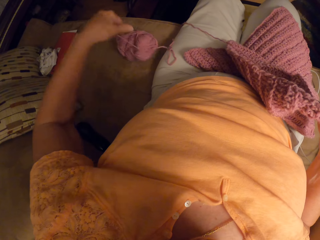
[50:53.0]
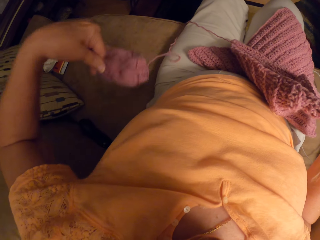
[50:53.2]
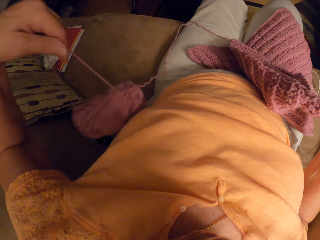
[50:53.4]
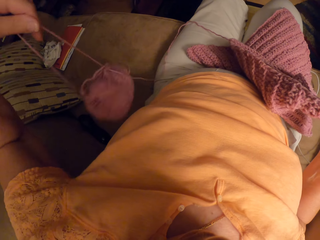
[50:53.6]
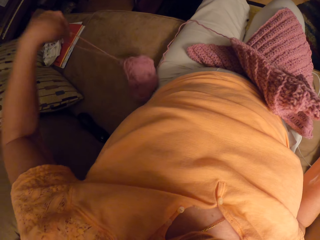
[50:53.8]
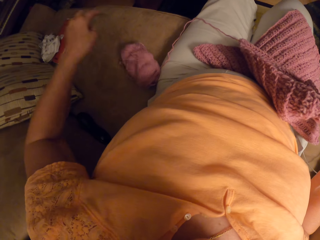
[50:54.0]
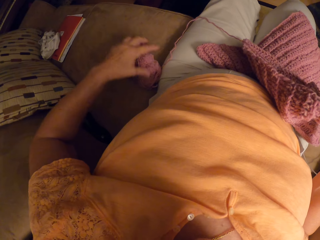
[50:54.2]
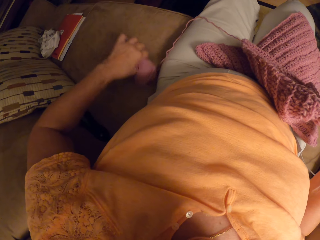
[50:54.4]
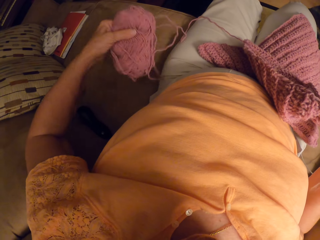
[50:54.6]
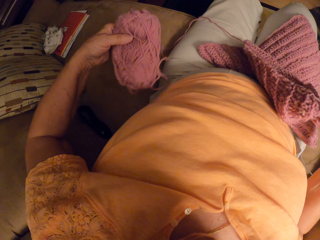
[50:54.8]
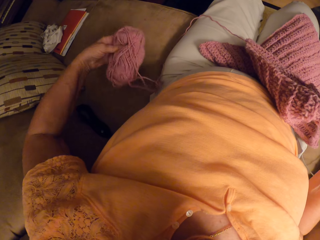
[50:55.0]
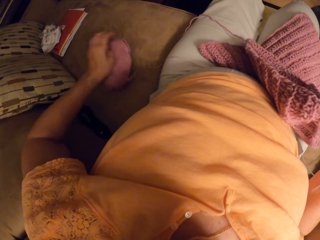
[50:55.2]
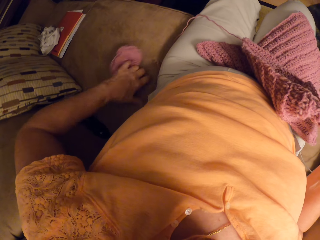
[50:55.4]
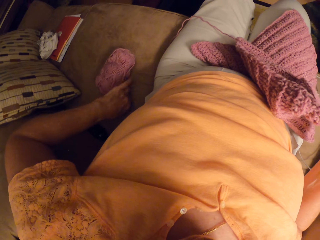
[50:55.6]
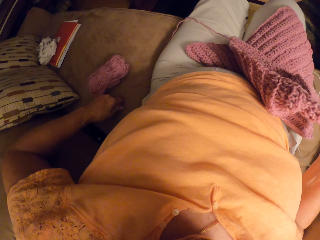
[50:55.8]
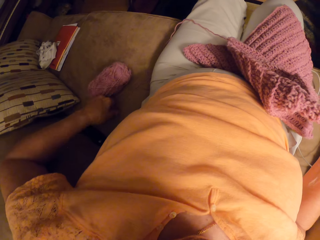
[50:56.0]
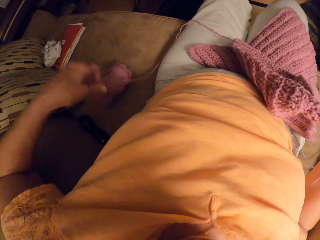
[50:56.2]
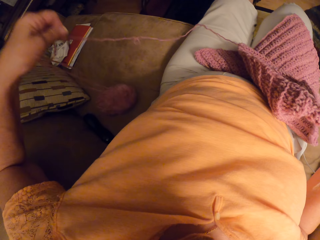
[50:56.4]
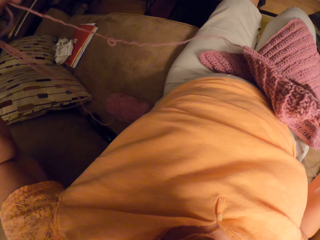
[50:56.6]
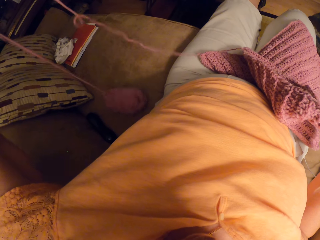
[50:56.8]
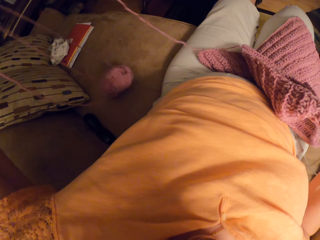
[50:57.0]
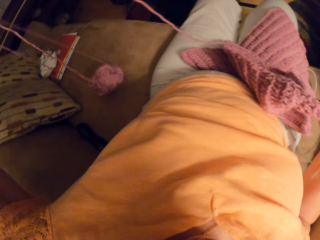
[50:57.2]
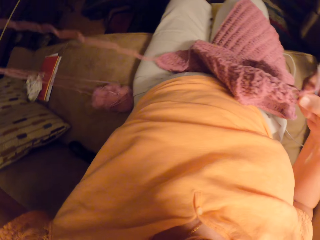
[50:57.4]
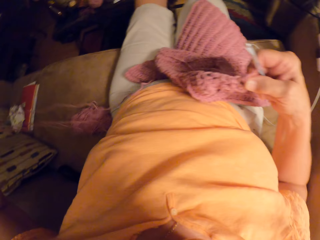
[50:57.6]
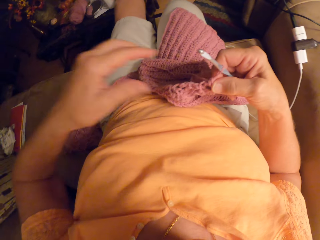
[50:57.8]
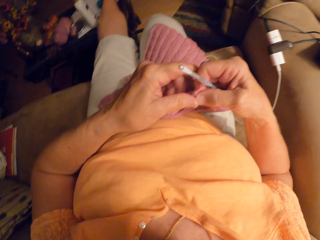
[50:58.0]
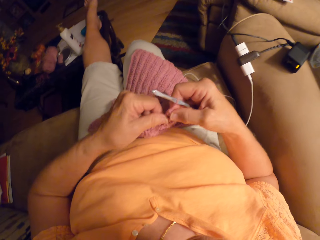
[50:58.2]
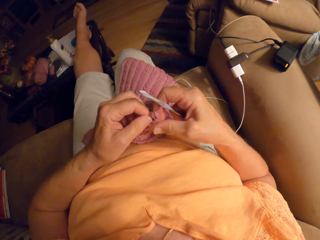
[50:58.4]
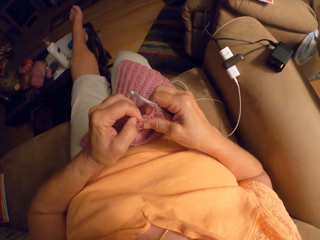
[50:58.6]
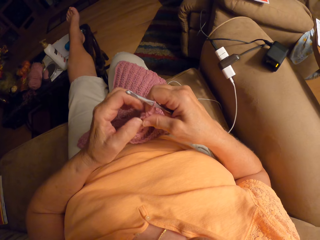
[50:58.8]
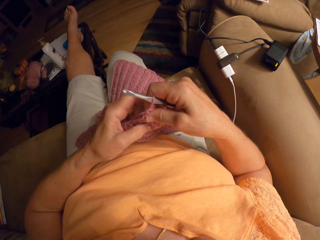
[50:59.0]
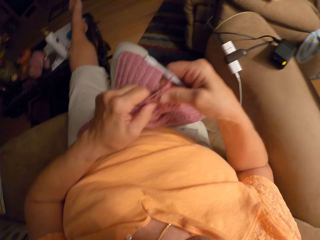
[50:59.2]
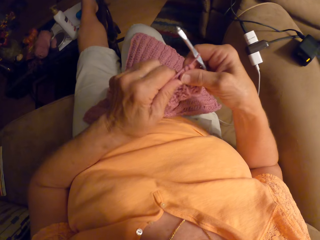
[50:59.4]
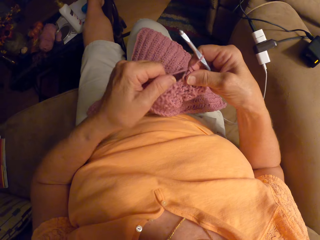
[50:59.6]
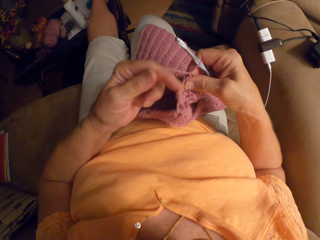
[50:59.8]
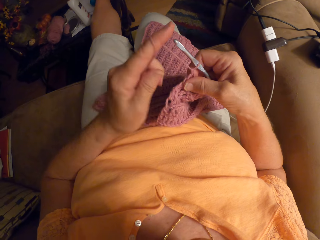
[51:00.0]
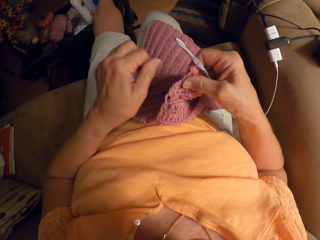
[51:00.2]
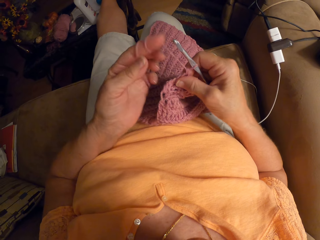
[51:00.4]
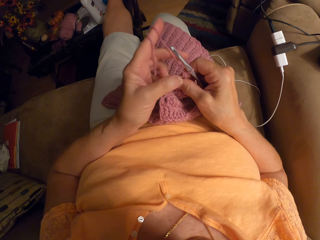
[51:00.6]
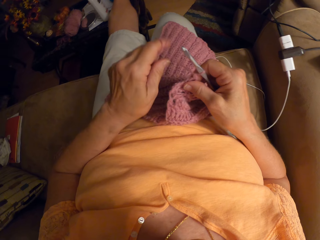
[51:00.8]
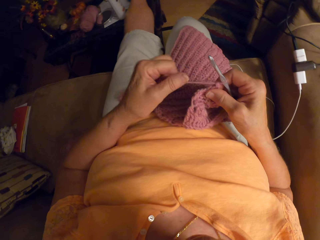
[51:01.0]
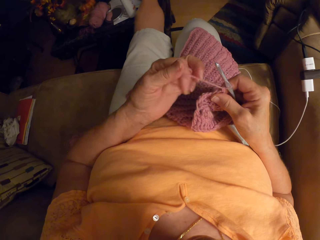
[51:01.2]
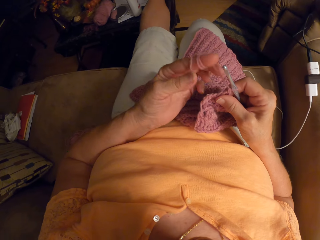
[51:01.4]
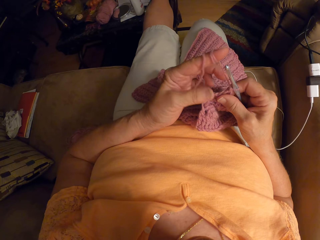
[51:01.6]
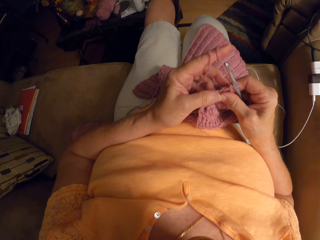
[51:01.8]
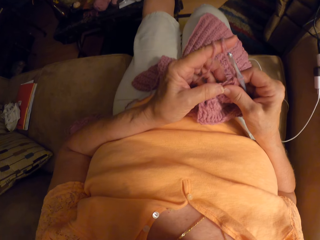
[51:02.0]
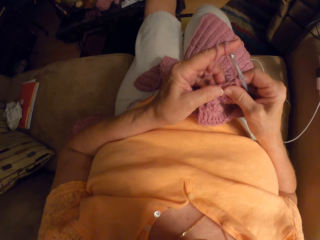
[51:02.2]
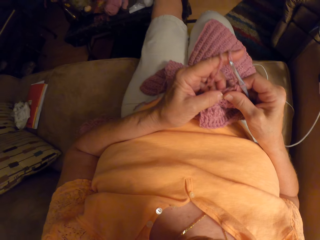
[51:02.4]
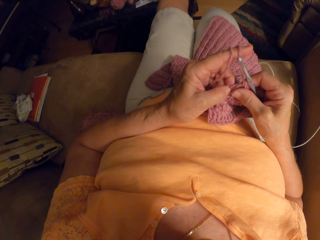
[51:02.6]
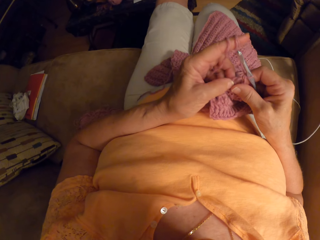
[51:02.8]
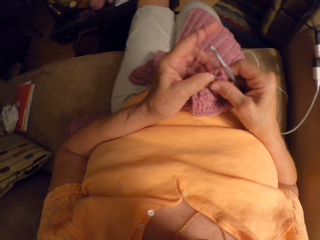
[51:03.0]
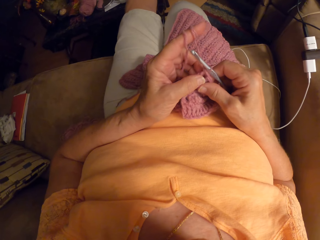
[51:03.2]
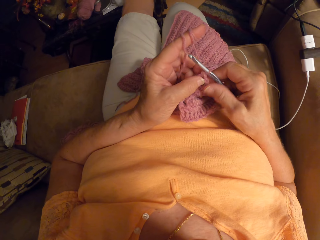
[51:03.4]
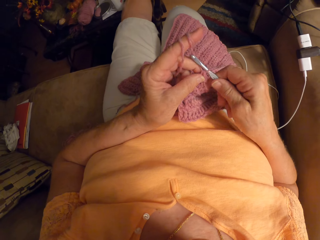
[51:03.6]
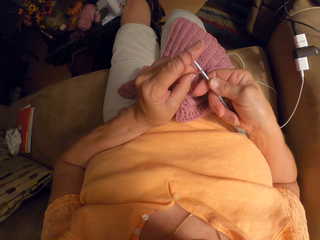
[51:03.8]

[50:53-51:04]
The camera wearer unfolds the fabric. They roll the fabric to a finger.

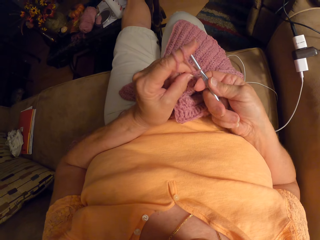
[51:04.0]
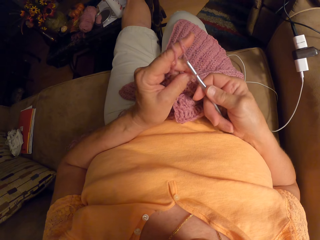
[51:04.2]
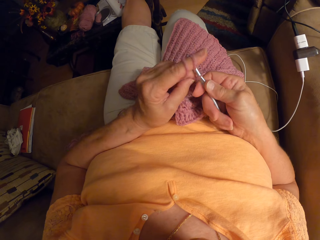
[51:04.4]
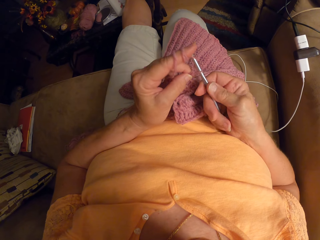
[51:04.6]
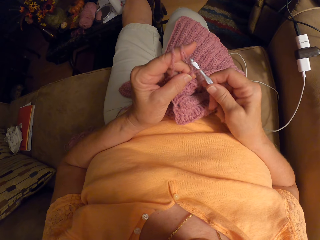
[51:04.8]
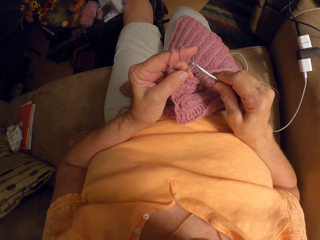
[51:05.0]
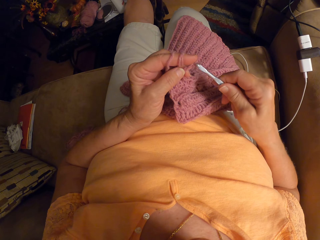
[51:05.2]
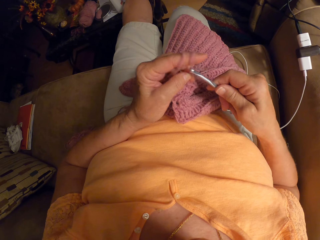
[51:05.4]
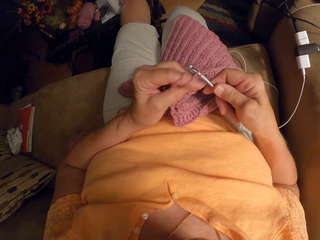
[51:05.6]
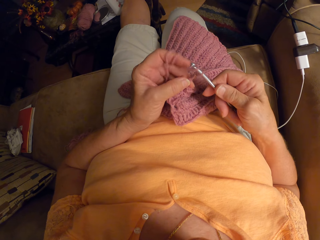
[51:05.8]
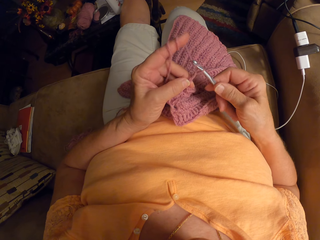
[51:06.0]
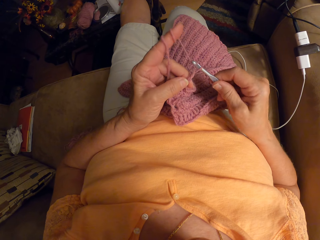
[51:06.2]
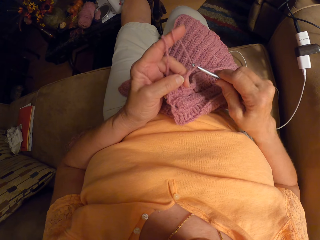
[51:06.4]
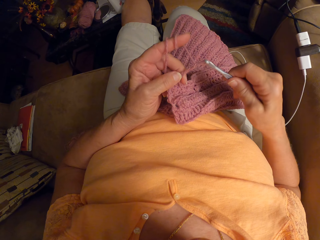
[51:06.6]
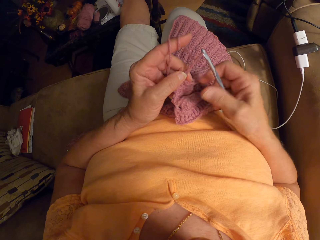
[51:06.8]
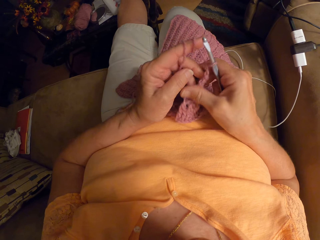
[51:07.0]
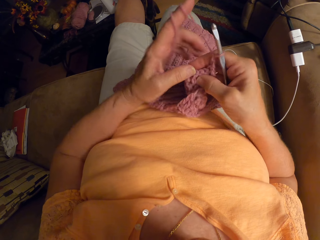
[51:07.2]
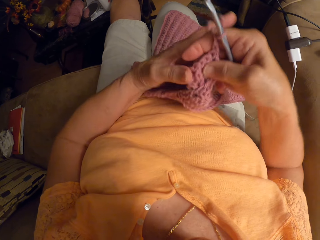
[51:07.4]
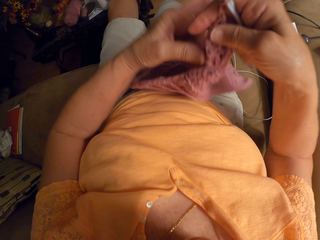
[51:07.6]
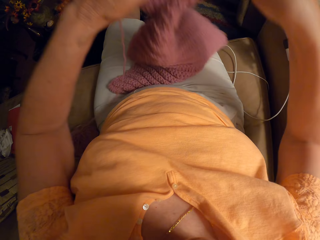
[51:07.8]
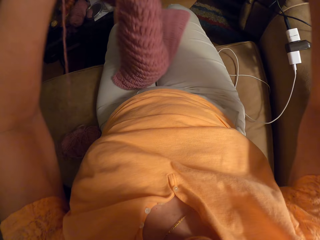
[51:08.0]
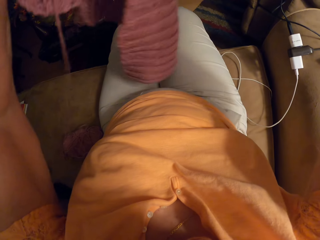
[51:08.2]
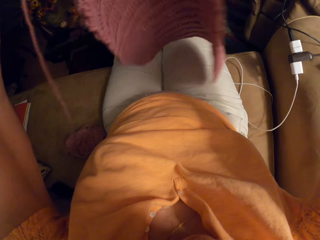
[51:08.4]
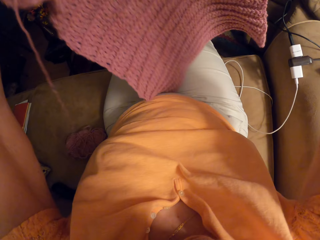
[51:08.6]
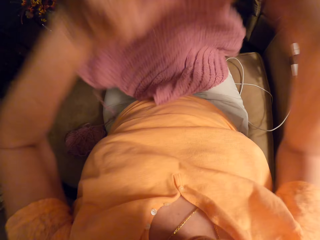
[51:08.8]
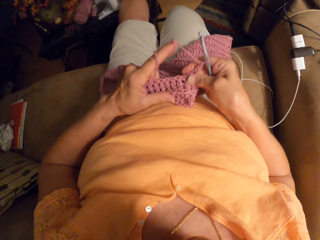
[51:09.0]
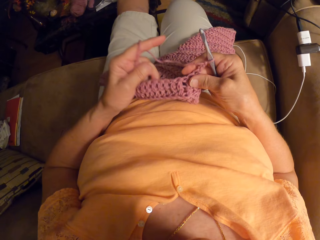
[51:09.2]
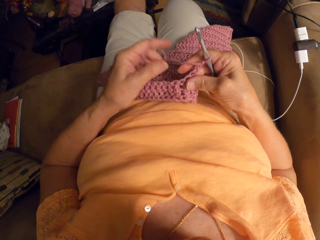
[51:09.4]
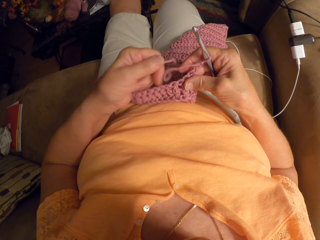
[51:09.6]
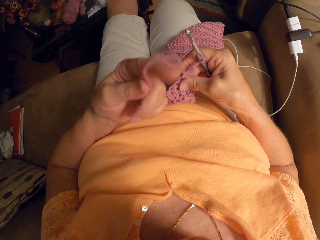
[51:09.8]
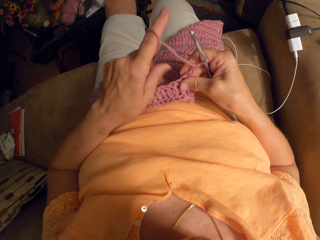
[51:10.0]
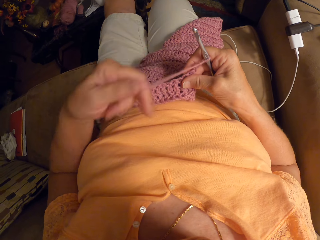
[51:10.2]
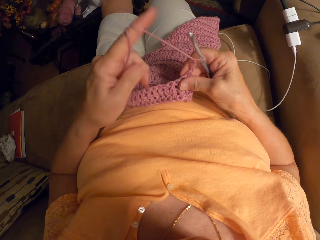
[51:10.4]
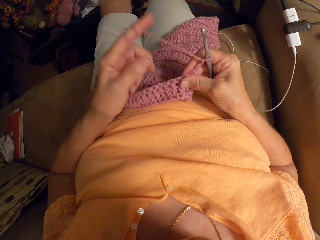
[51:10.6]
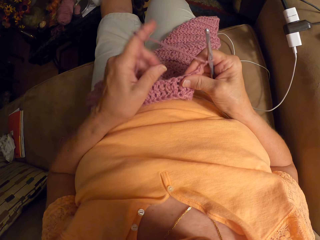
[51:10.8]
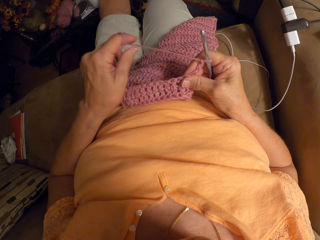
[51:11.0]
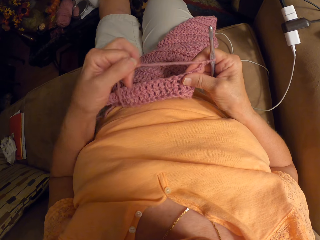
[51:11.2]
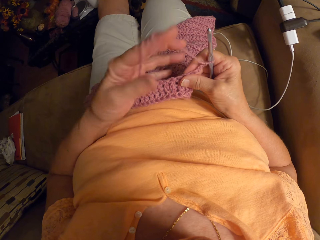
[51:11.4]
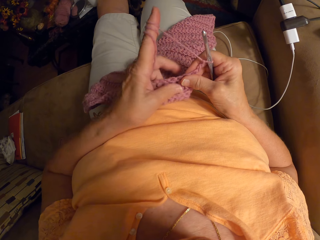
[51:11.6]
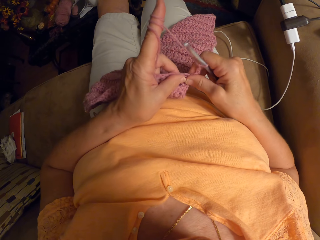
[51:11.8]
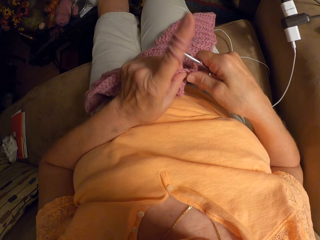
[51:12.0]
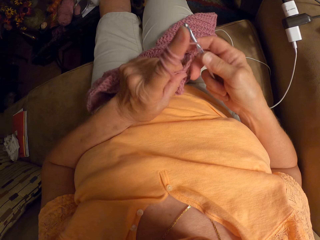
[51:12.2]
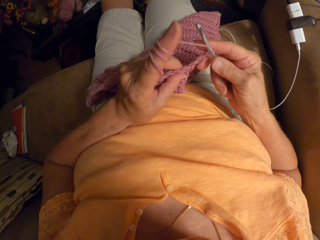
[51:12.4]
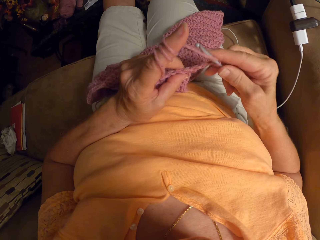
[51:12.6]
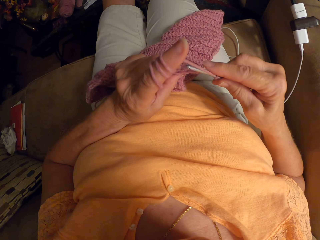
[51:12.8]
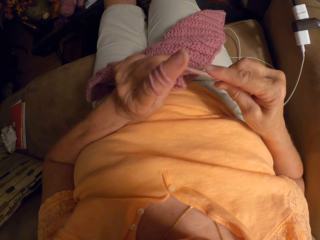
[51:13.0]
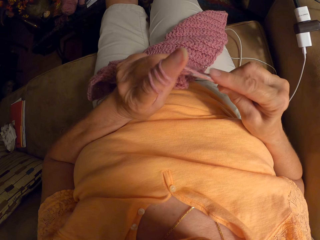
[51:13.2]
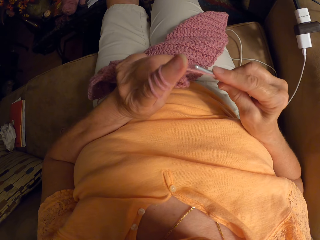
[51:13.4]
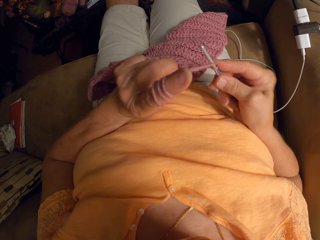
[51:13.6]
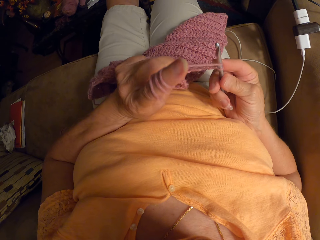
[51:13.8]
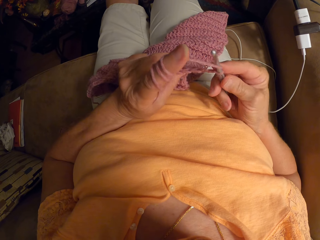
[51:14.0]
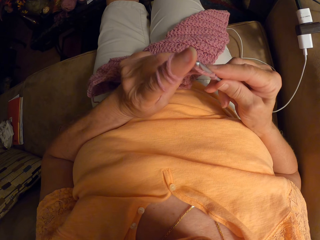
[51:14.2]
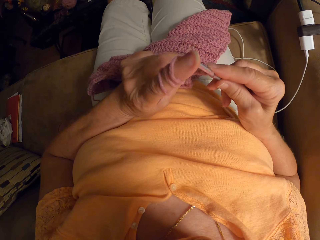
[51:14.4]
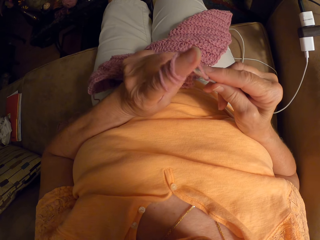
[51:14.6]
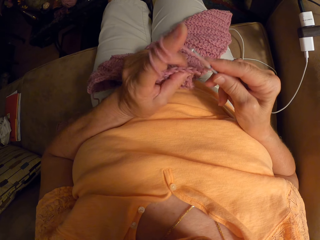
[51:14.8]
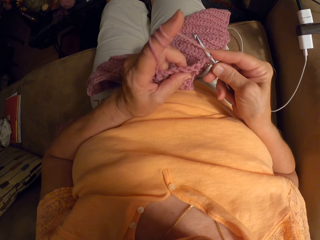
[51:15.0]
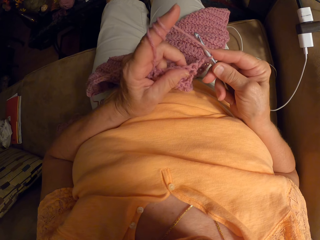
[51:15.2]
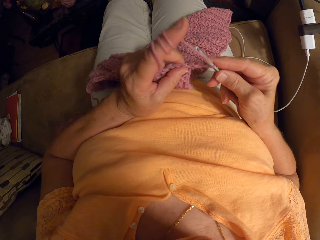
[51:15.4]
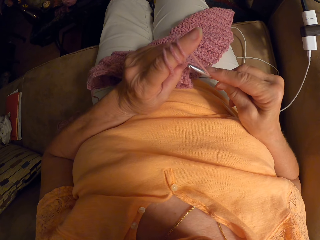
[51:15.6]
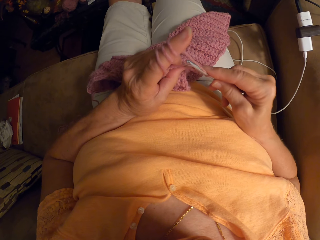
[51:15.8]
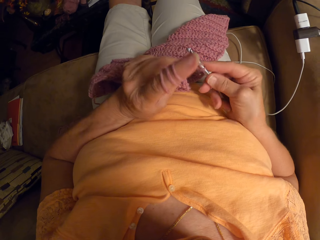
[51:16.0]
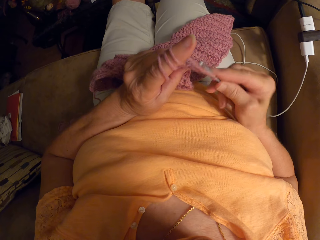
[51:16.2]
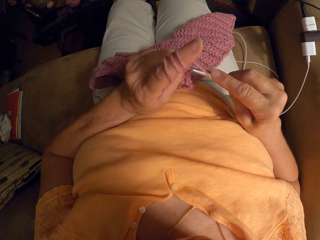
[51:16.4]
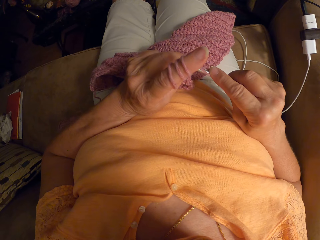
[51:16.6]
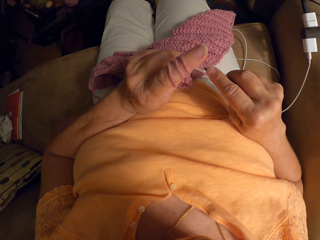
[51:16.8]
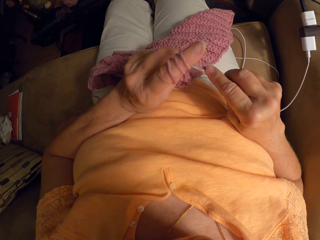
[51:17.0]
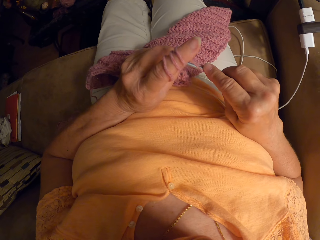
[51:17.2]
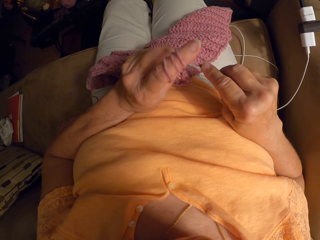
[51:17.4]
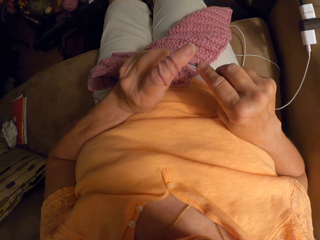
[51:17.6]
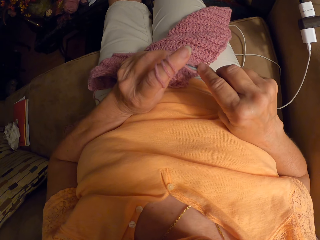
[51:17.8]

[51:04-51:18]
The camera wearer crochets with the yarn. She adjusts the crochet fabric. She spreads the knitted fabric. She adjusts the yarn with her left hand. She rolls the fabric to the finger. She crochets with the yarn.
